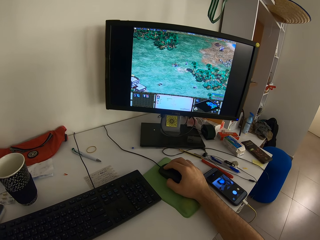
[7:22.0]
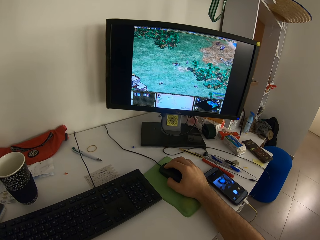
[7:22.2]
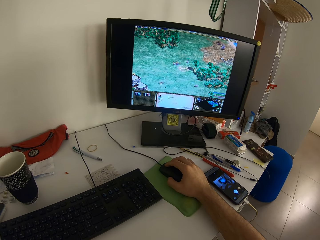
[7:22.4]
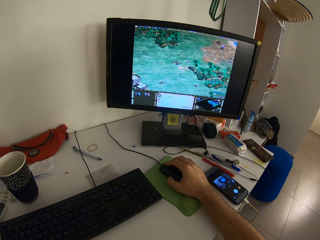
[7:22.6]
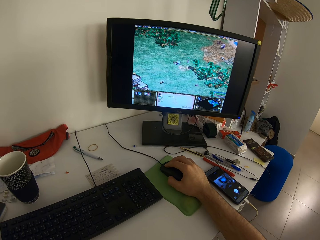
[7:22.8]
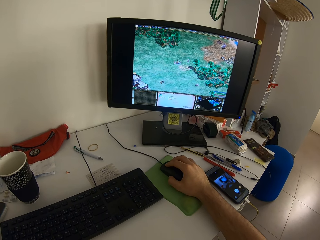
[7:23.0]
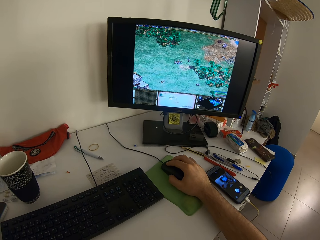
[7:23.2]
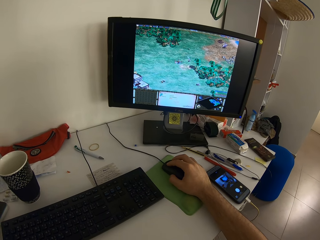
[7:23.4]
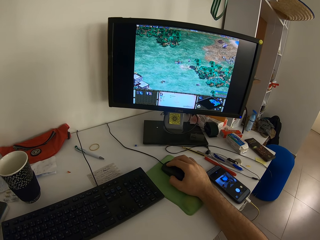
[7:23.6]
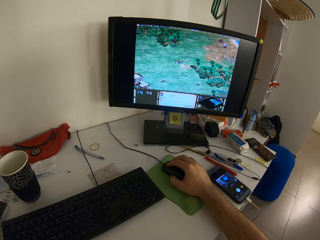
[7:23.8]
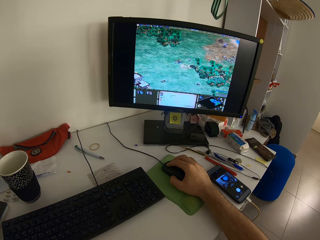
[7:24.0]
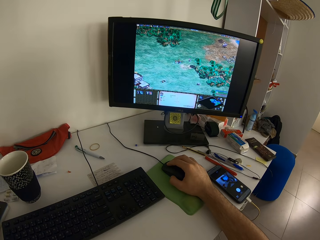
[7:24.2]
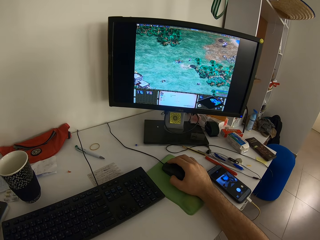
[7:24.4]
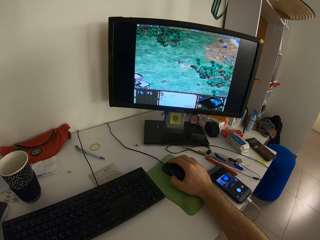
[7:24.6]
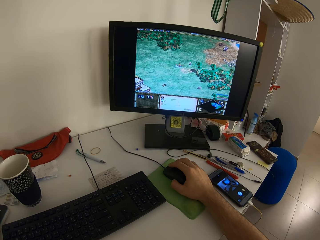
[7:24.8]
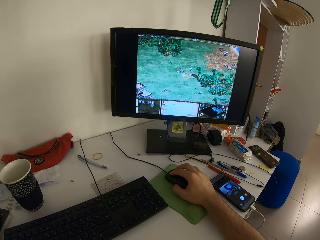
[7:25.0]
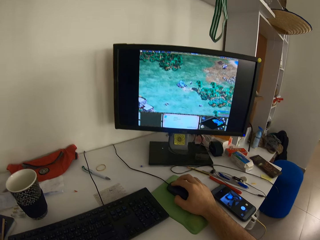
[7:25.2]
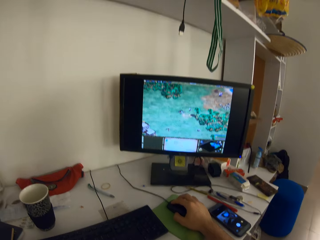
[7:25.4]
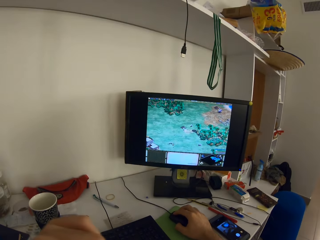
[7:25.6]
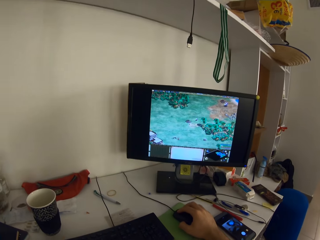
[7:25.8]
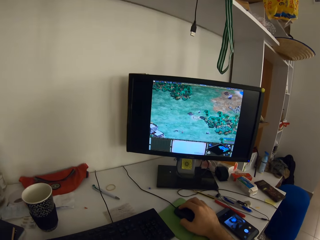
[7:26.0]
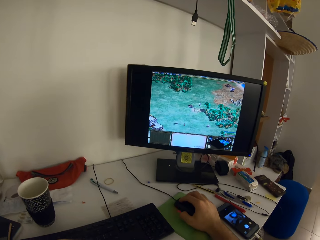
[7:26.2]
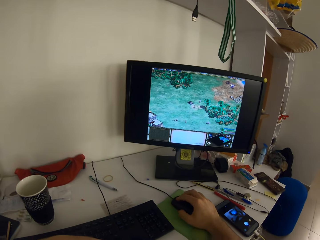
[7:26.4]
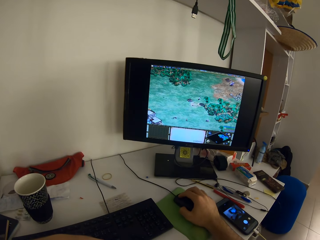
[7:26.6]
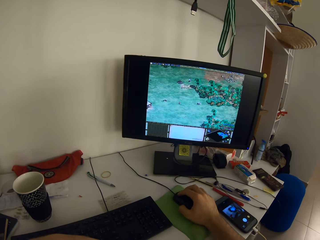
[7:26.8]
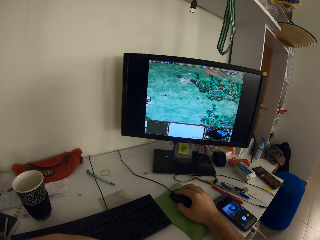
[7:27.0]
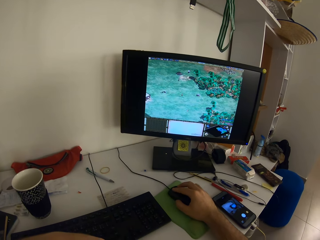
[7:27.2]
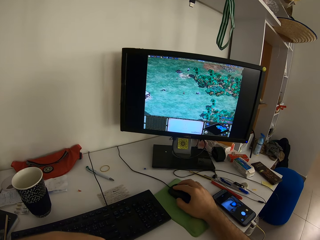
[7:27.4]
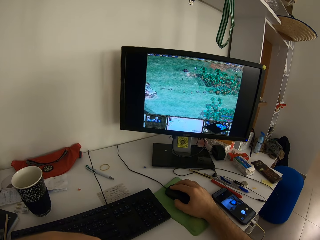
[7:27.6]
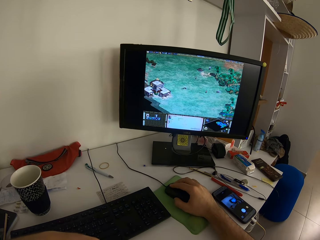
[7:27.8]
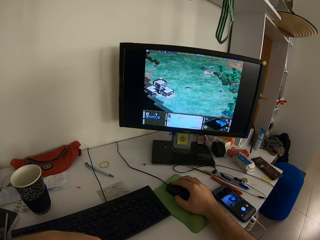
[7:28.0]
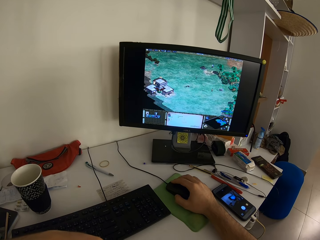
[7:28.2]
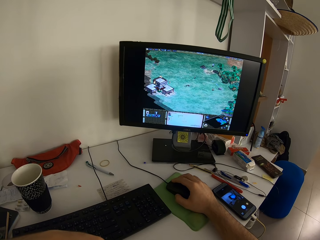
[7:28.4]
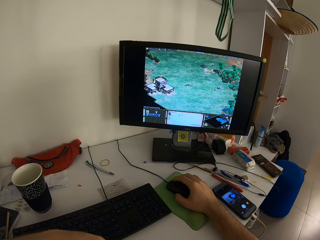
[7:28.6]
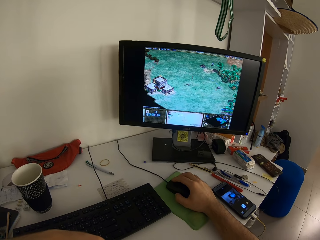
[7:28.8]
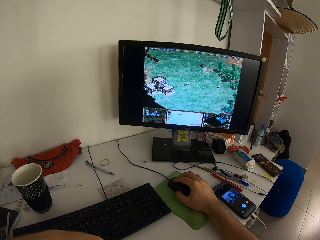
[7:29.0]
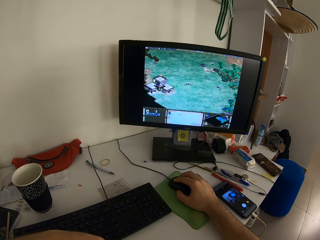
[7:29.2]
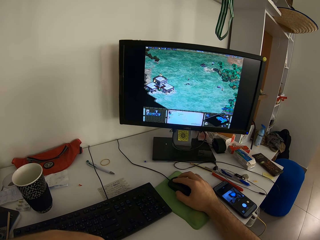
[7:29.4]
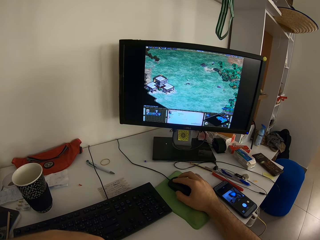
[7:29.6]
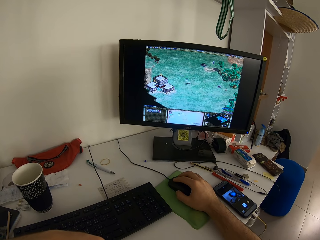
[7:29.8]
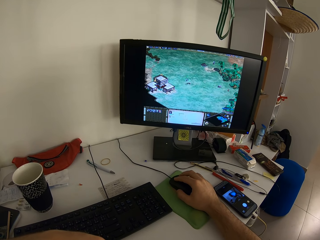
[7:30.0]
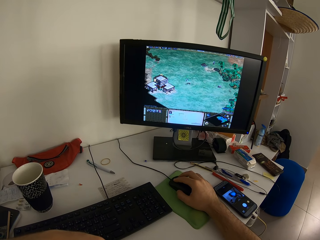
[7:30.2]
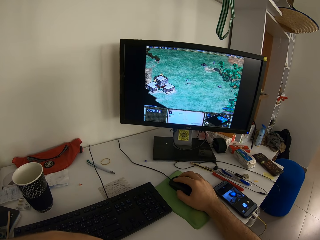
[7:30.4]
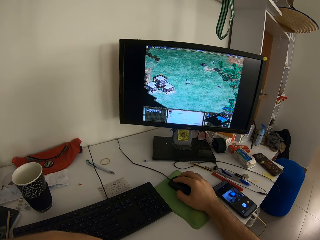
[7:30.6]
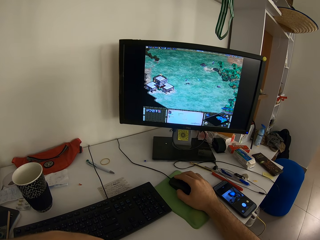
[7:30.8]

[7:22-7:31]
The camera wearer moves the left hand.

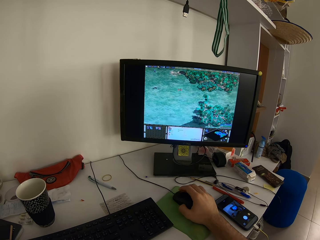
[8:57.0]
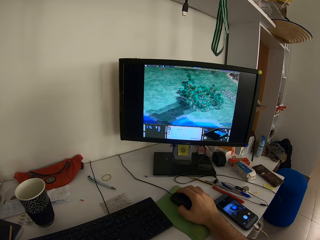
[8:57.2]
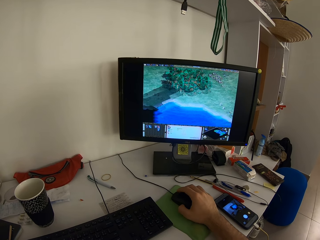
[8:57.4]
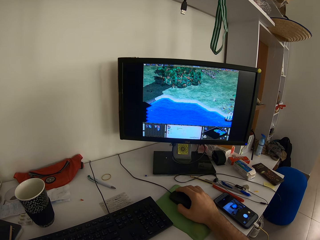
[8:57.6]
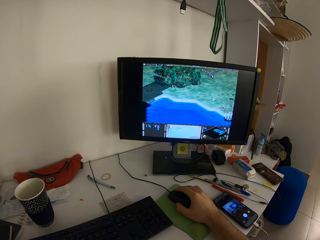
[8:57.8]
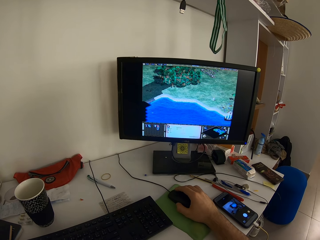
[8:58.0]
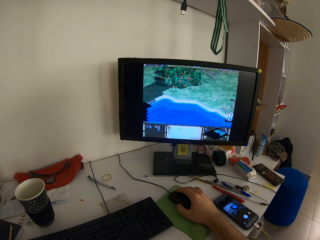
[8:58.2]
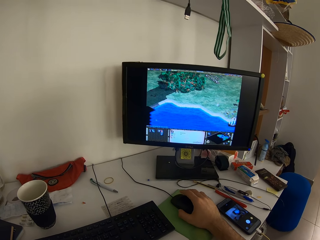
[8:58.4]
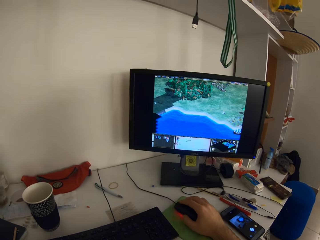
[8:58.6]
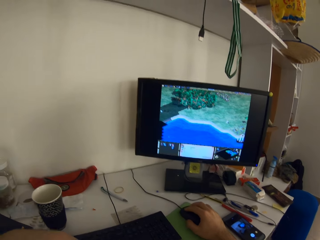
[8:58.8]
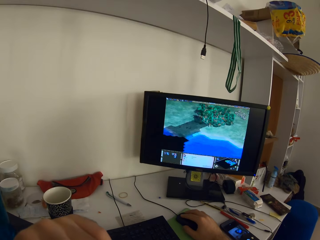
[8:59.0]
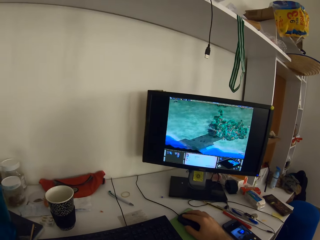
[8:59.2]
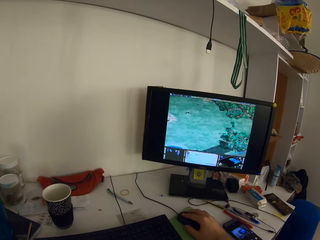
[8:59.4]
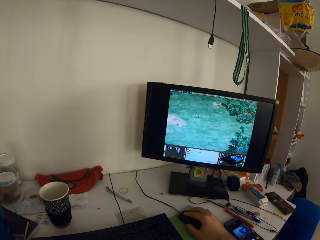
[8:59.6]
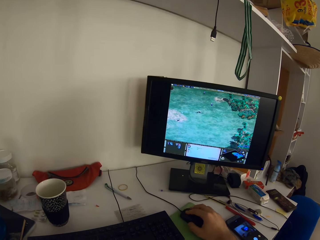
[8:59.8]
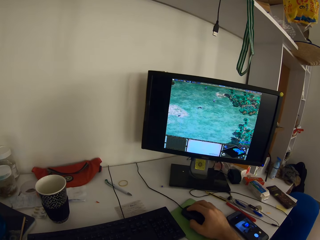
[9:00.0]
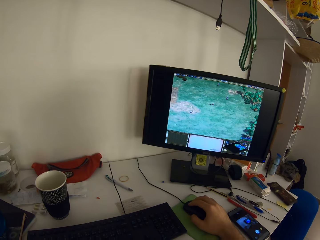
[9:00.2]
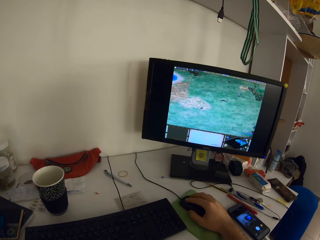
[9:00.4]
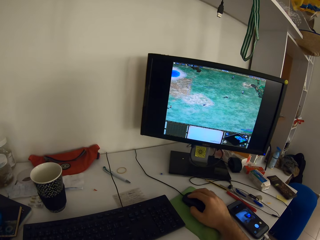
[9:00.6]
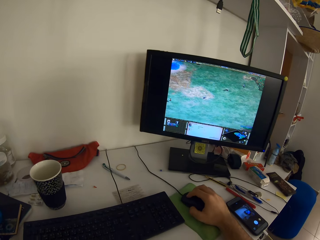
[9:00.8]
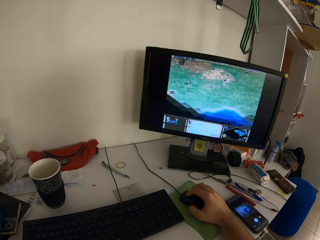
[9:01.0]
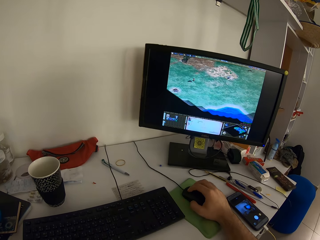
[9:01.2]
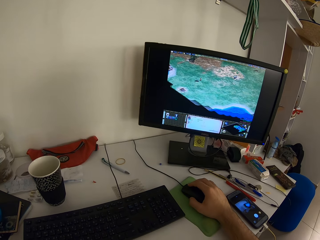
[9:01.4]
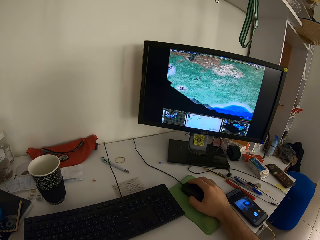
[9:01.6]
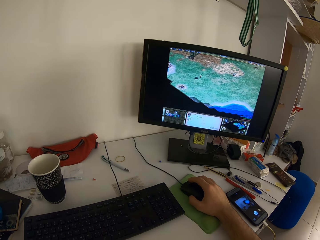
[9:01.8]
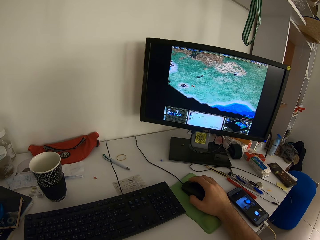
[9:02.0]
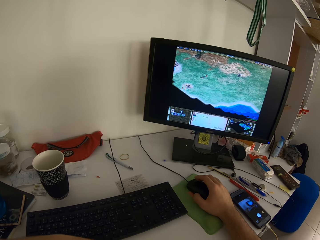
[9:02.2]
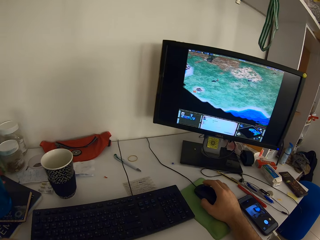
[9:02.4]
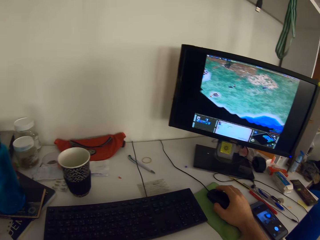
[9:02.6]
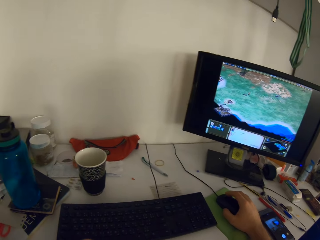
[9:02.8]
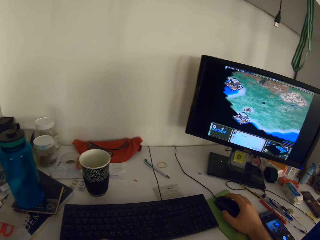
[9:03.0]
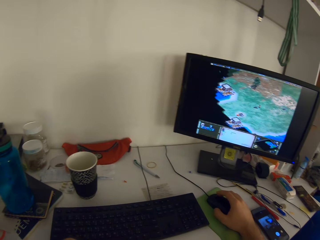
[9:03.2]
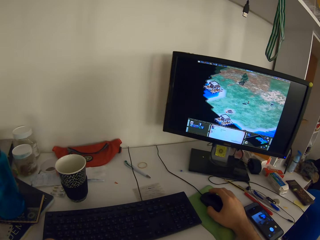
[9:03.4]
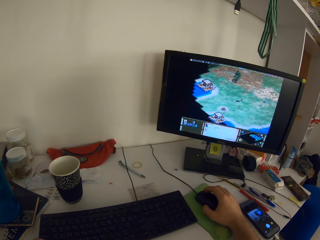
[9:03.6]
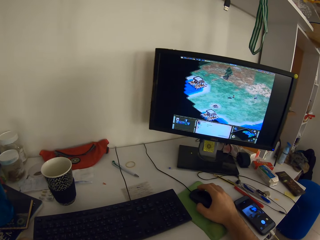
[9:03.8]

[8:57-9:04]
The camera wearer moves the left hand.

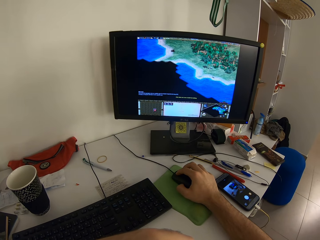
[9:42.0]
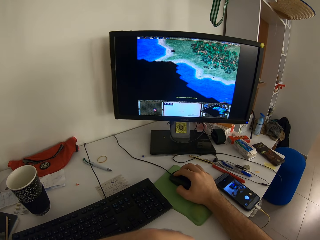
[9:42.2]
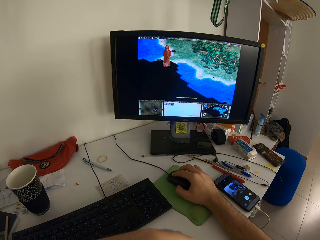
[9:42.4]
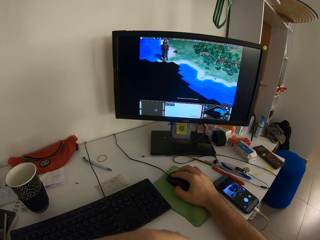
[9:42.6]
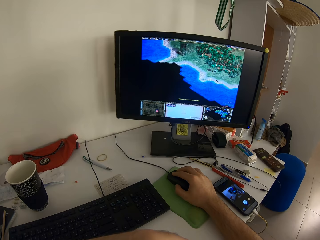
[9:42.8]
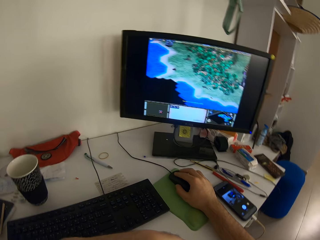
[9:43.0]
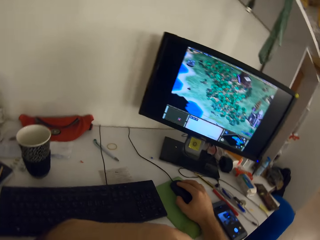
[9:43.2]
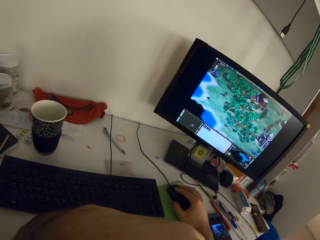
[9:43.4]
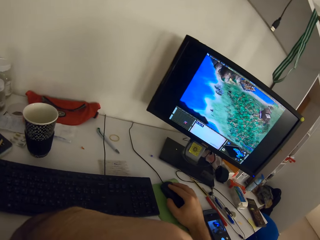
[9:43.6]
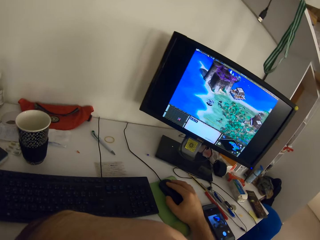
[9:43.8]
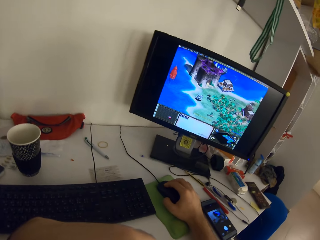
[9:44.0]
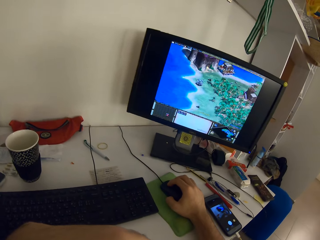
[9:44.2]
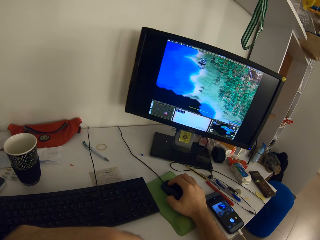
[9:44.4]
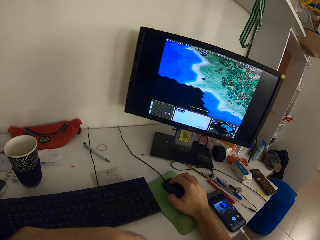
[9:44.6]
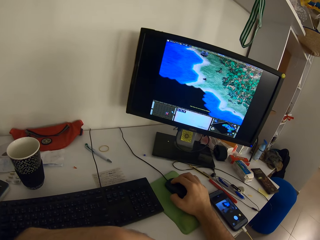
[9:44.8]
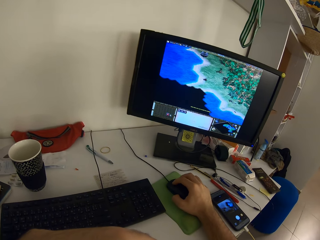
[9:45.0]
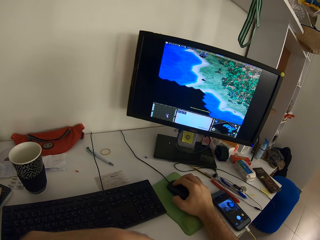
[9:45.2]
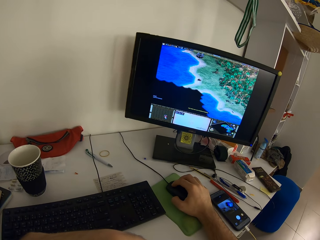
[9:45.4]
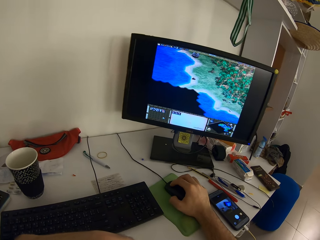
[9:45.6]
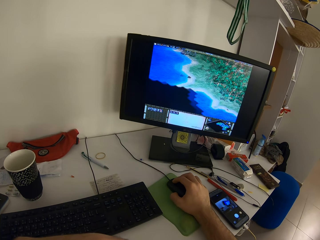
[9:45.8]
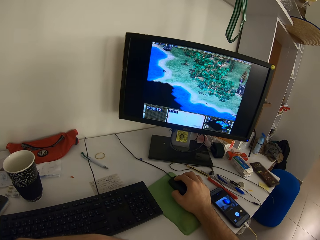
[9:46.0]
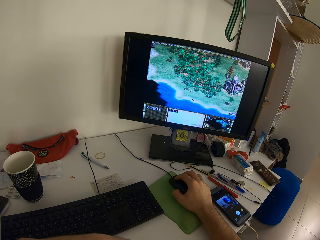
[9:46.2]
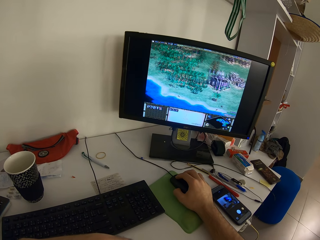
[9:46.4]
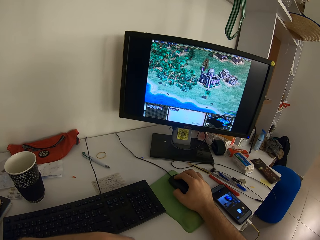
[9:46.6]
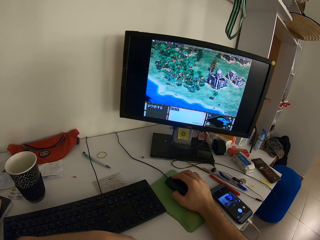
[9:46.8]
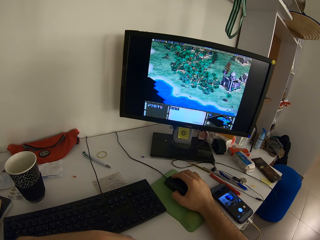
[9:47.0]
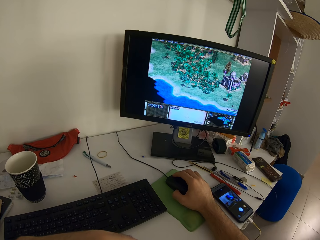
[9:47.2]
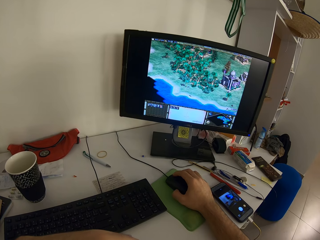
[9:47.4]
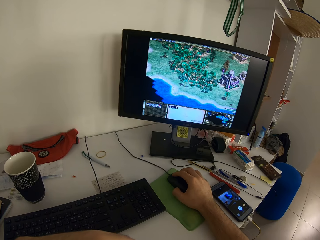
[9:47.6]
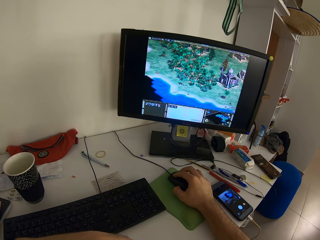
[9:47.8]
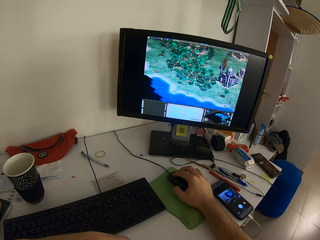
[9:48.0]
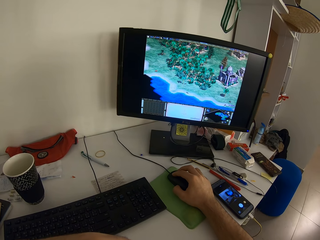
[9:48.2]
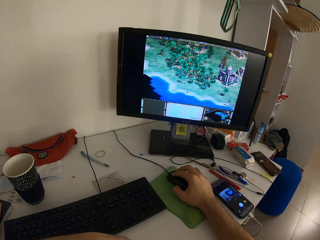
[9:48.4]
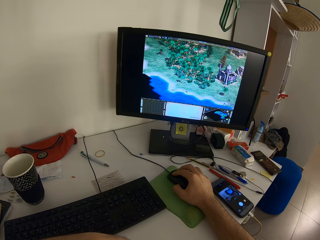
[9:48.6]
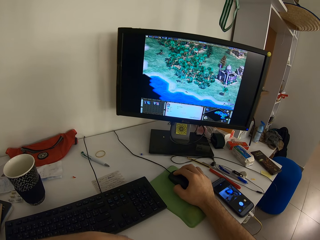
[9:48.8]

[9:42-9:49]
The camera wearer moves the left hand.
